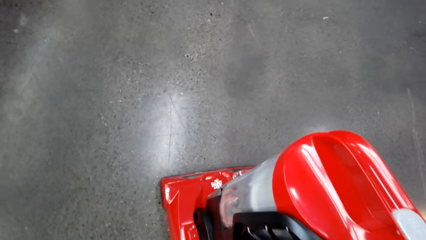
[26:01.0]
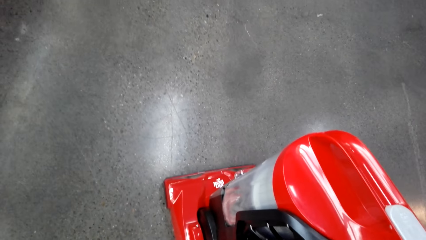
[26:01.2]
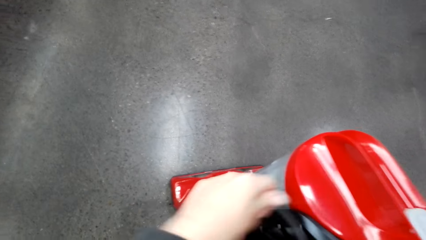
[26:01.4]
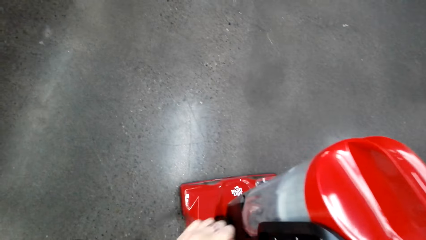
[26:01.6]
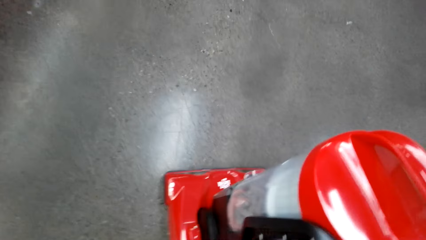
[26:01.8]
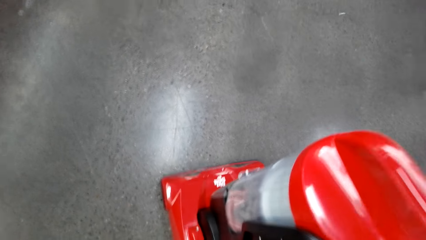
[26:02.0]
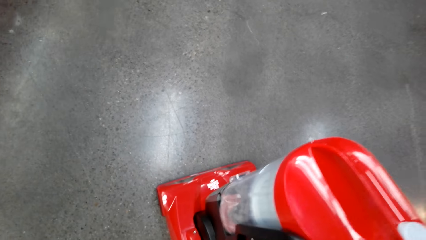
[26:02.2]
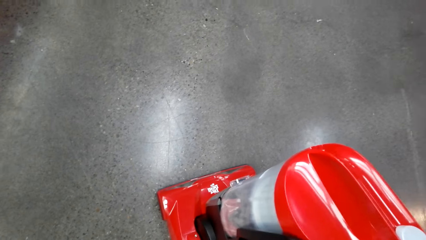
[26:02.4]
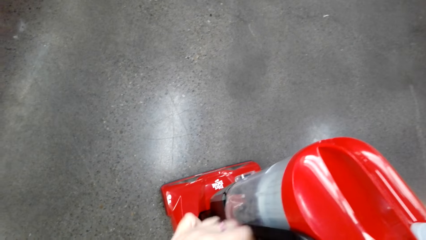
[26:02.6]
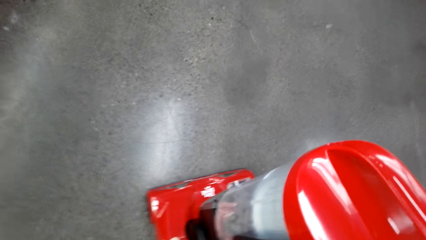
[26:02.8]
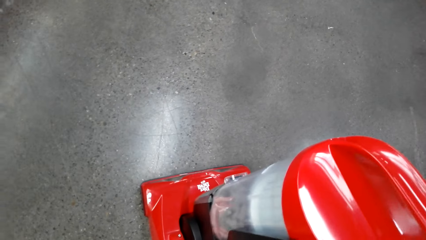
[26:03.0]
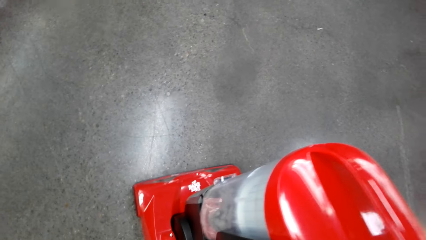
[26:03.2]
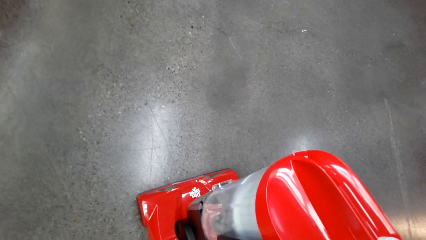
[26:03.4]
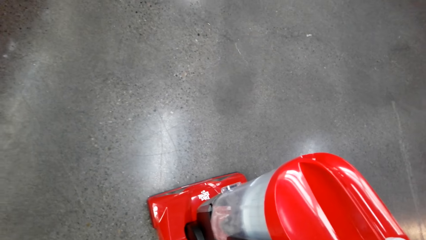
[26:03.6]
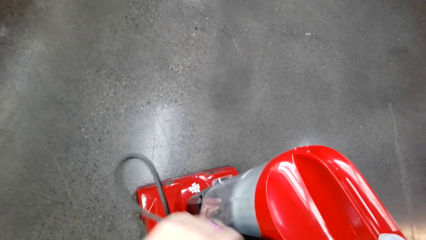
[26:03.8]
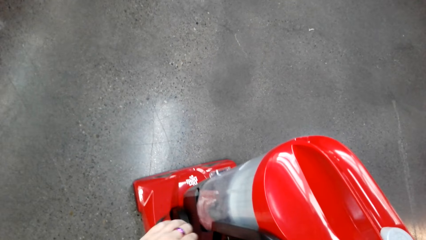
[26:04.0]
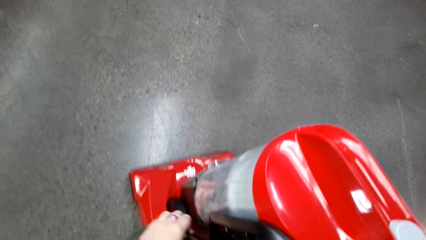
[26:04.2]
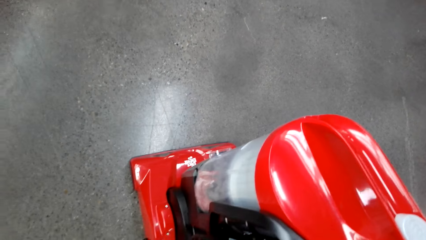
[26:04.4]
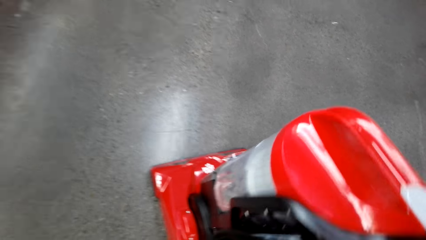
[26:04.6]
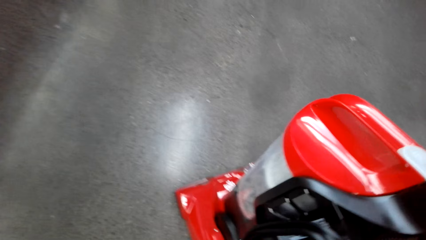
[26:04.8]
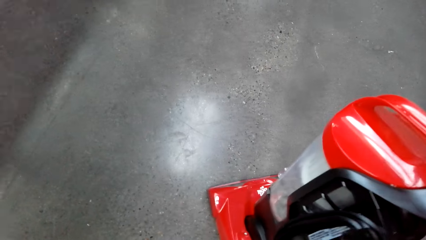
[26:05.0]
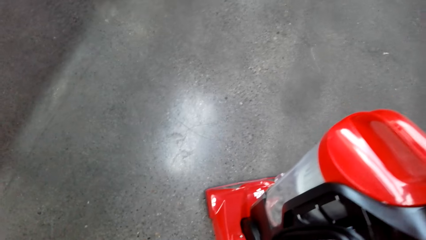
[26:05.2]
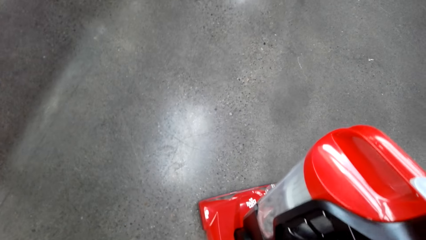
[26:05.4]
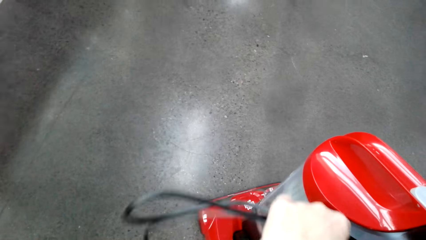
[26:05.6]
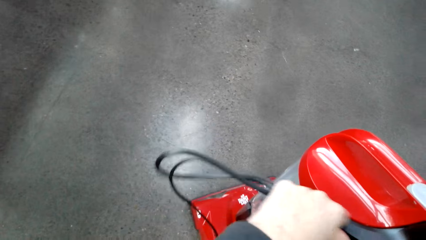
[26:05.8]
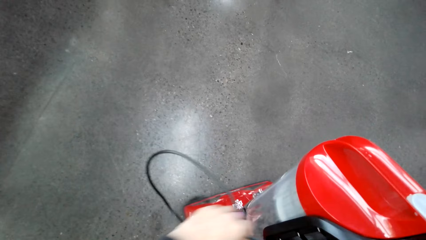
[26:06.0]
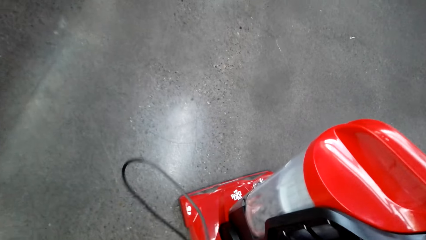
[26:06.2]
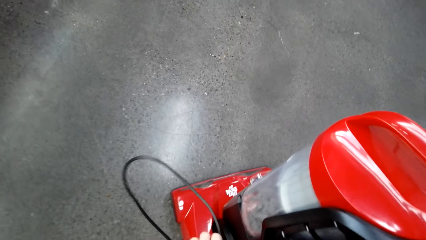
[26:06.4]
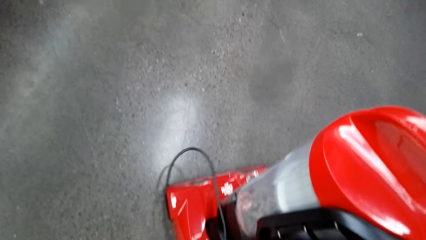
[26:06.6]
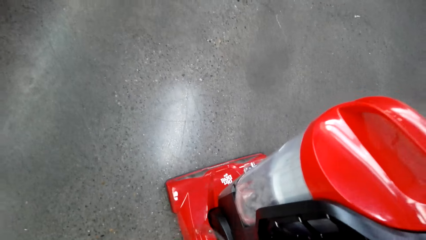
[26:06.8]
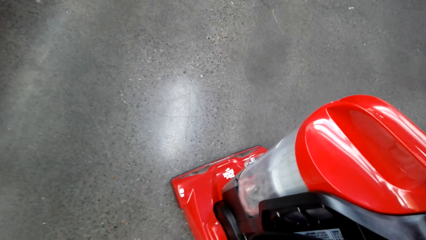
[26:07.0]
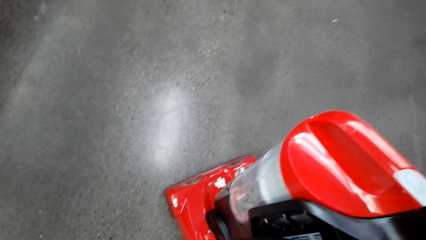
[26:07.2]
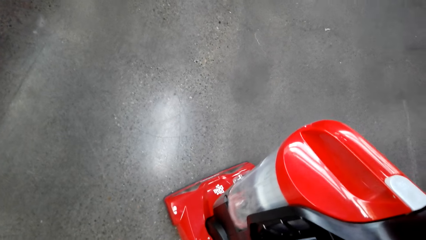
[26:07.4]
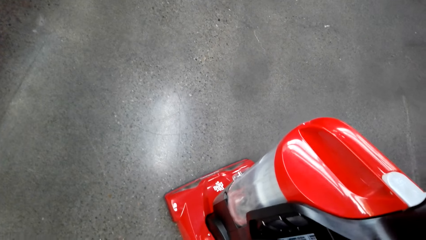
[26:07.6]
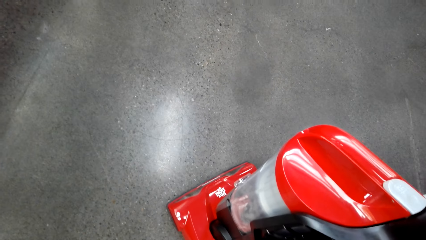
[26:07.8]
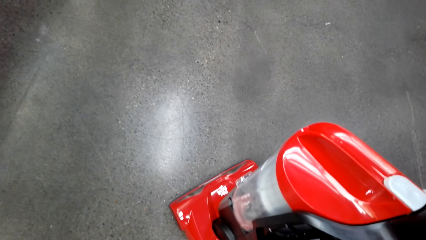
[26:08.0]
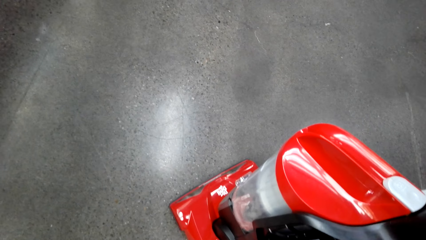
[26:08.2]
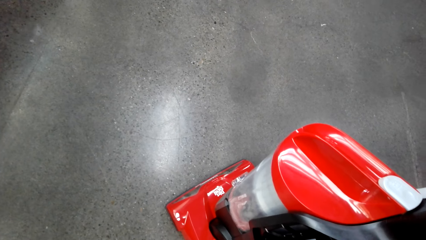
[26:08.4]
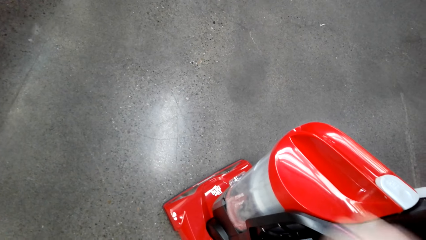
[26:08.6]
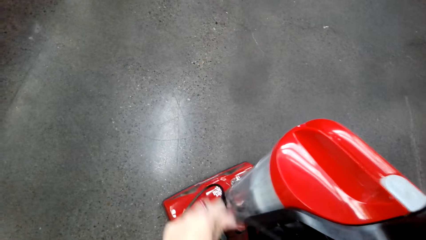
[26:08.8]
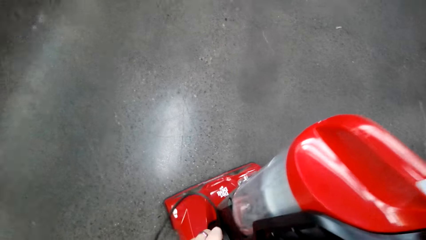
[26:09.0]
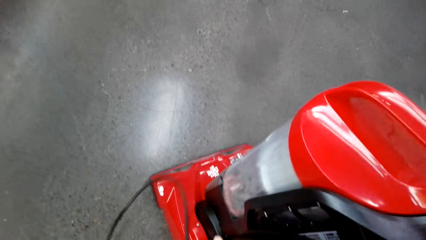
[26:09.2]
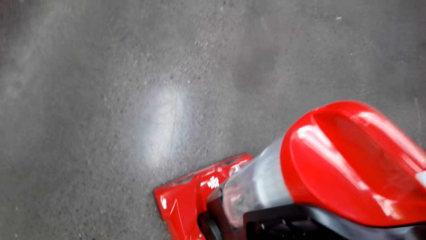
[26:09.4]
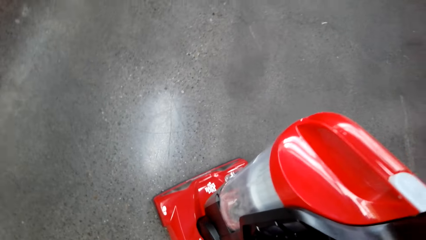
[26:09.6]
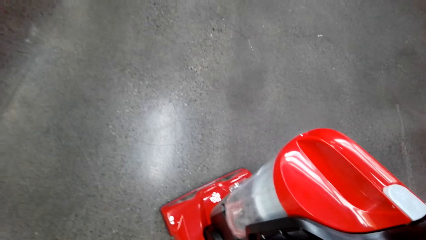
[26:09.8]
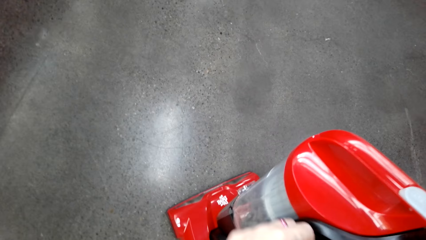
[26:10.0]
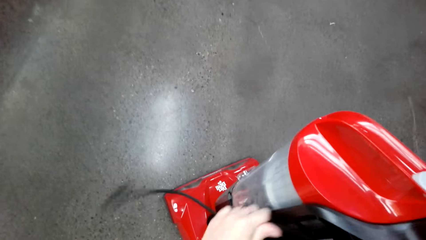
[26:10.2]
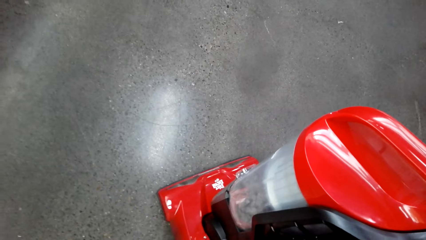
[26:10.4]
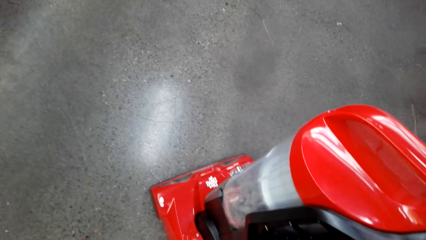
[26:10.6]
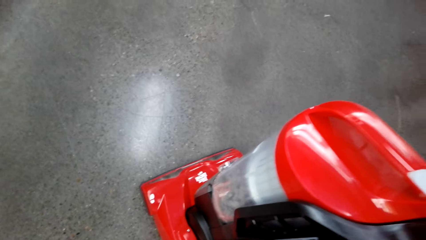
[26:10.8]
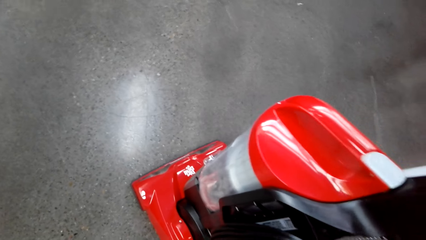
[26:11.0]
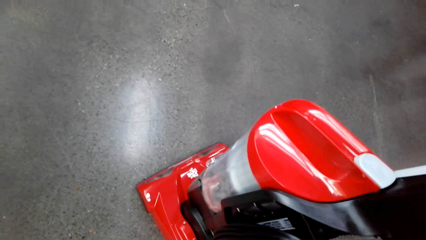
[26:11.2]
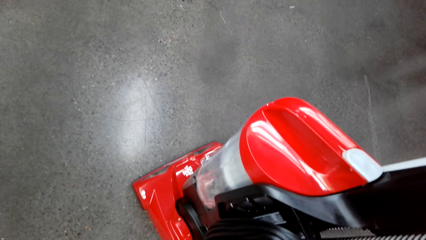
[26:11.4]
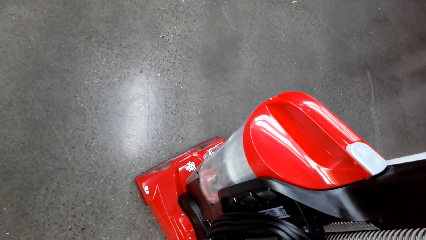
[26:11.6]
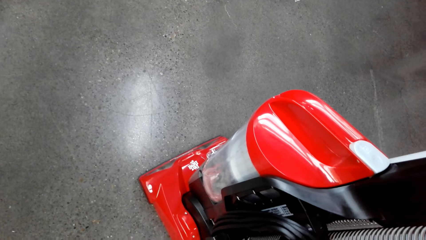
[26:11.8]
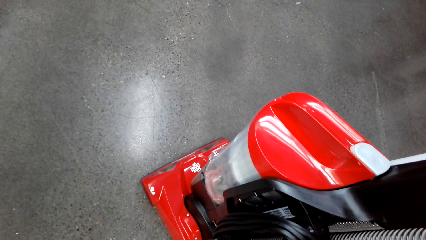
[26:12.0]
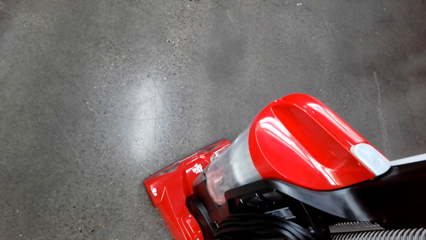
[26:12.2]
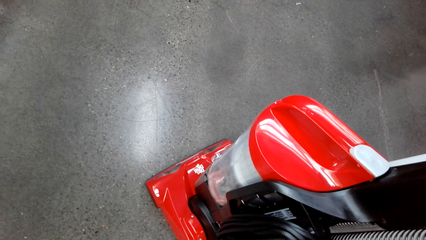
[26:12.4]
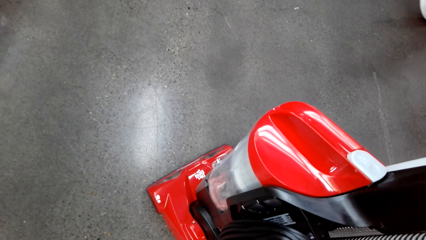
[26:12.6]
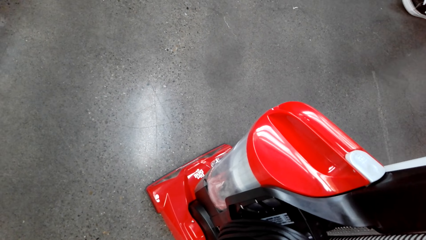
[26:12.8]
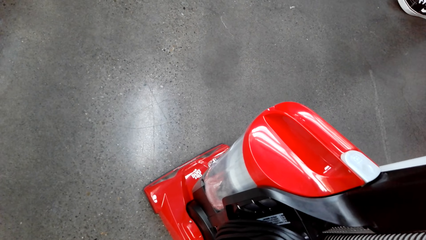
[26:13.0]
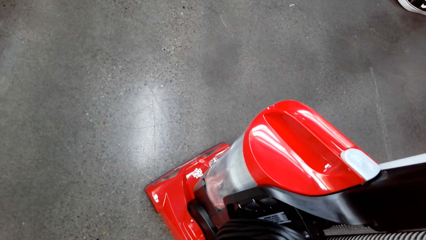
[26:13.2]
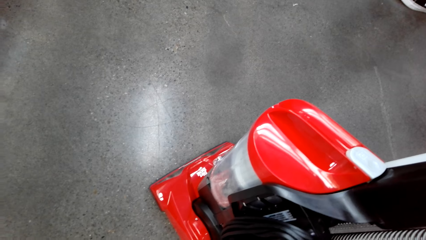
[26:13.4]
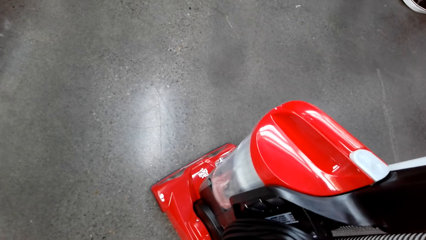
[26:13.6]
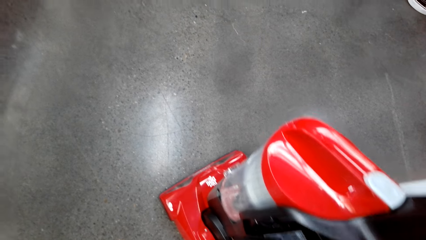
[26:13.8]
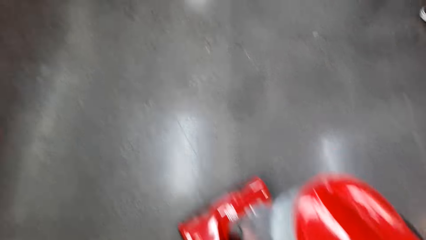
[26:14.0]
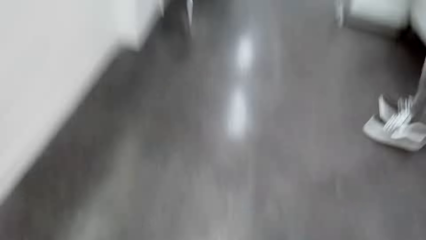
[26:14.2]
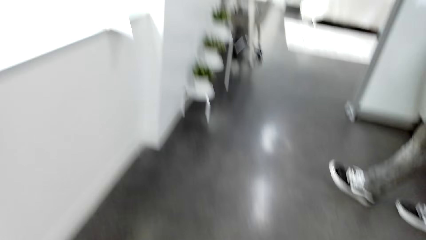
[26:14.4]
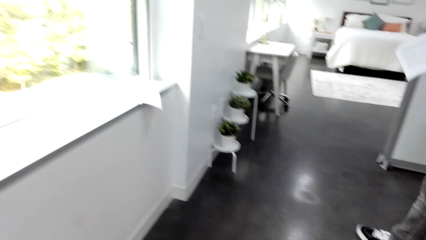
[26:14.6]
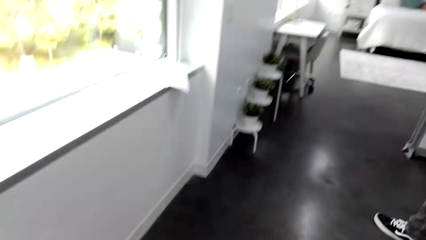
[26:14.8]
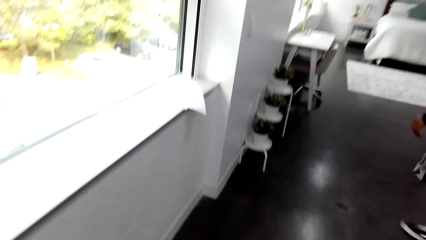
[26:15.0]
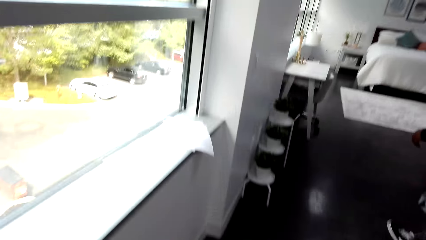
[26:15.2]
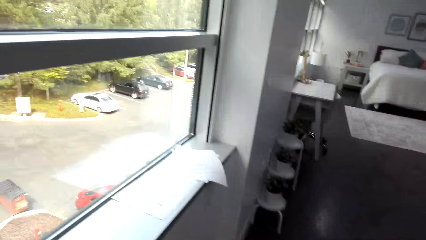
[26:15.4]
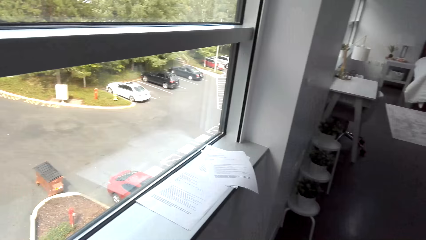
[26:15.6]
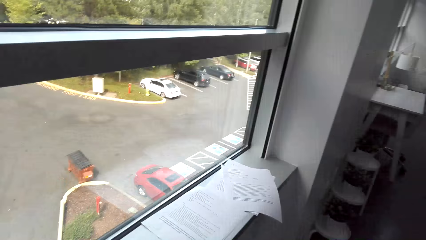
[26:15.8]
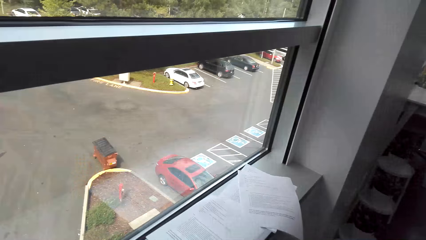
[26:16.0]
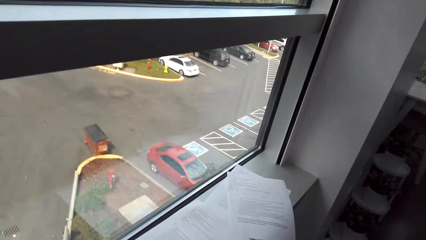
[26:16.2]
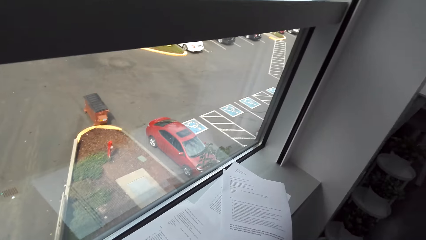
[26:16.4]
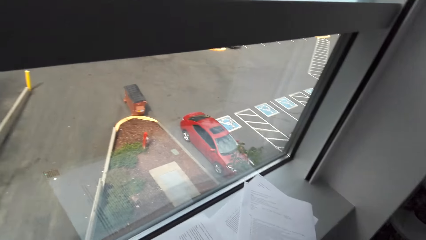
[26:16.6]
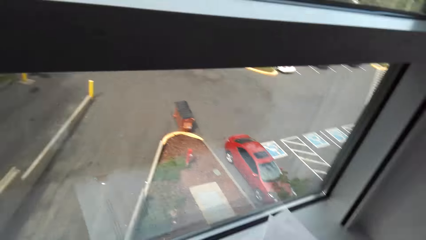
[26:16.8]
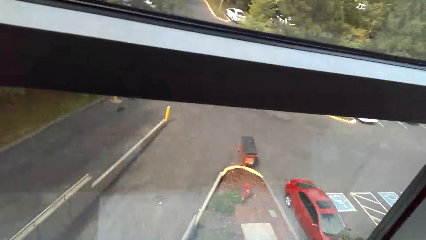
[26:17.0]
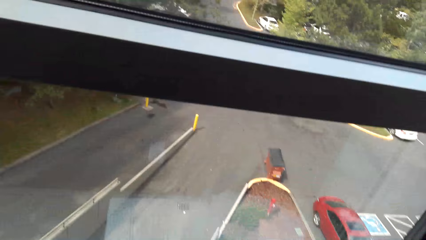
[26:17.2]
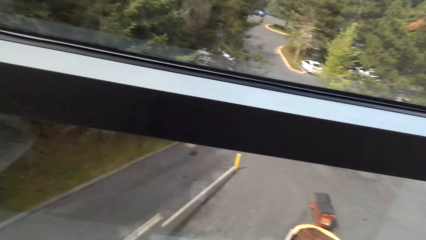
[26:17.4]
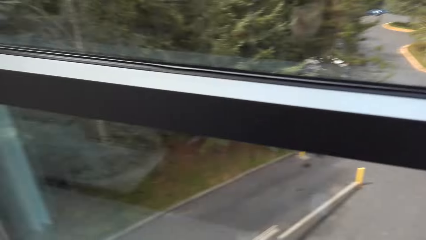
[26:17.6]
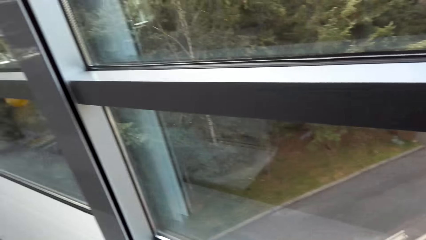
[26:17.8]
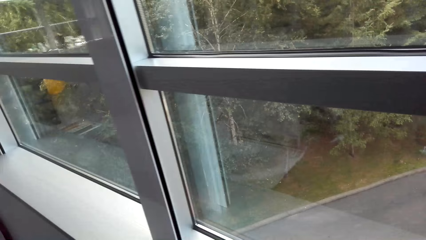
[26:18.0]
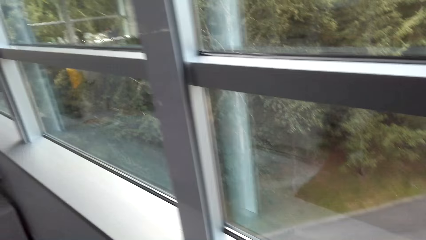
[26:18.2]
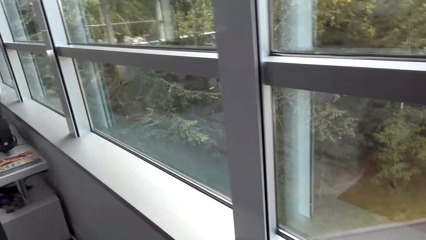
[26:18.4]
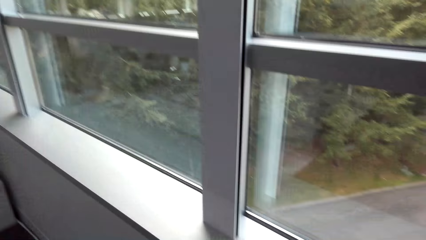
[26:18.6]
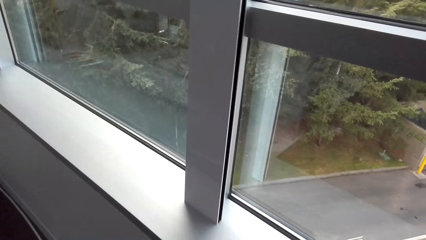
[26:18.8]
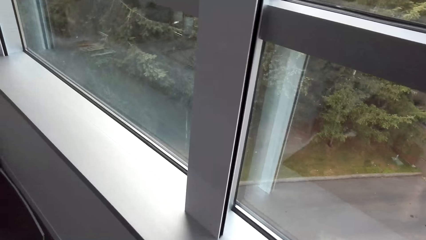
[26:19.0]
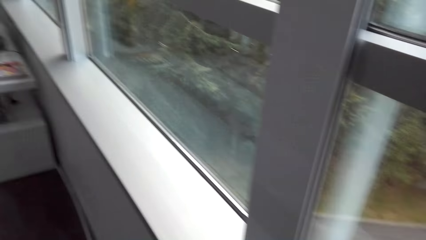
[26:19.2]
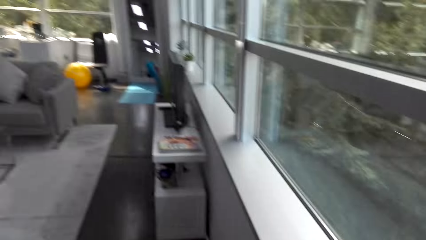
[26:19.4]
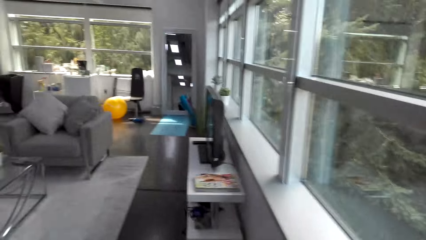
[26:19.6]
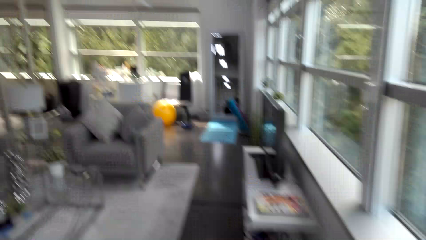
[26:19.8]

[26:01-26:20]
A man converses with the camera wearer. The camera wearer pushes the vacuum cleaner to the corner. They walk around the house. They turn around. The man converses with the camera wearer.
